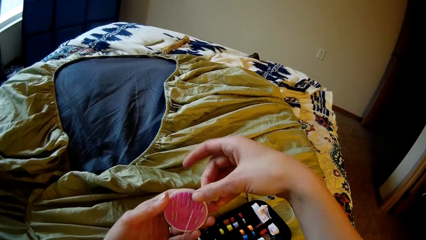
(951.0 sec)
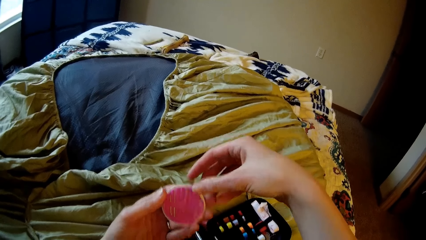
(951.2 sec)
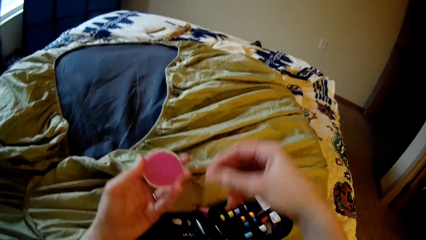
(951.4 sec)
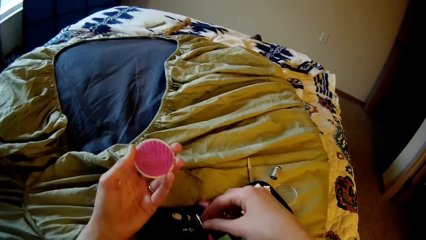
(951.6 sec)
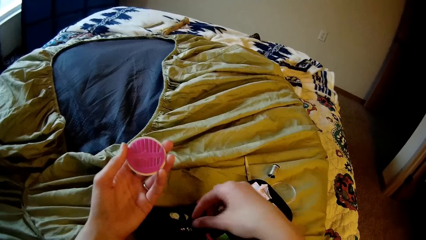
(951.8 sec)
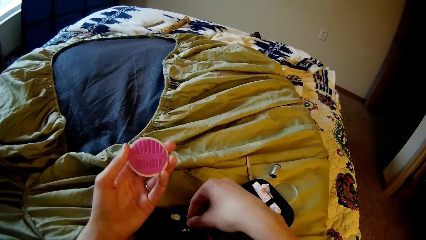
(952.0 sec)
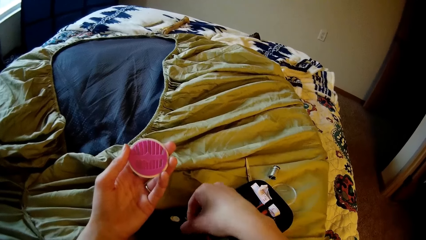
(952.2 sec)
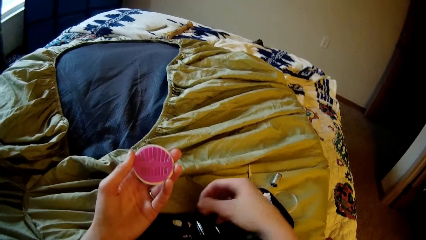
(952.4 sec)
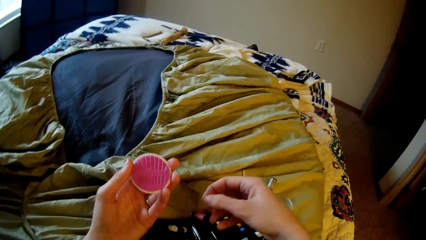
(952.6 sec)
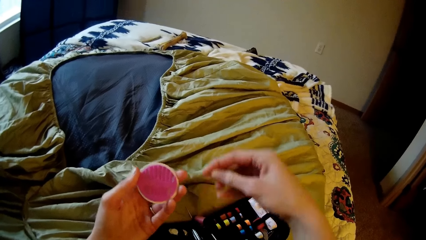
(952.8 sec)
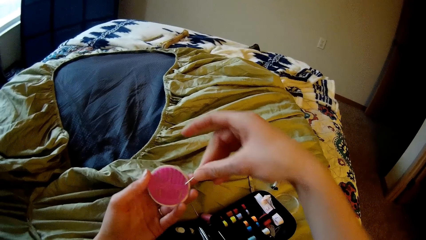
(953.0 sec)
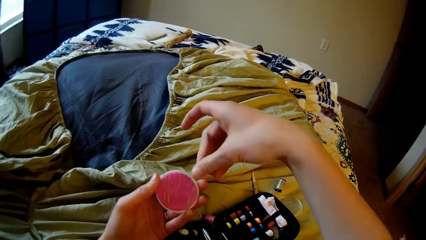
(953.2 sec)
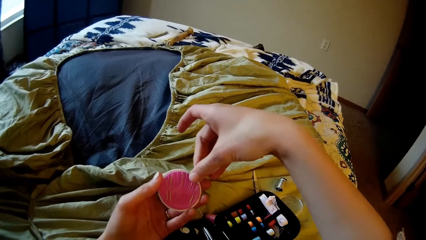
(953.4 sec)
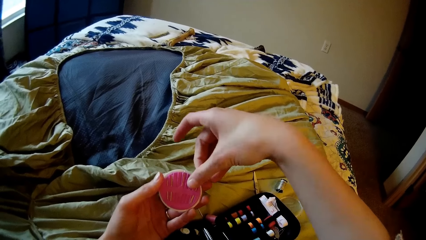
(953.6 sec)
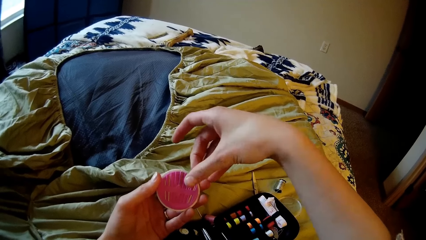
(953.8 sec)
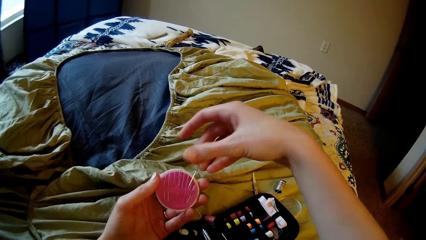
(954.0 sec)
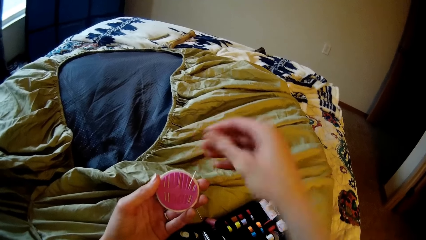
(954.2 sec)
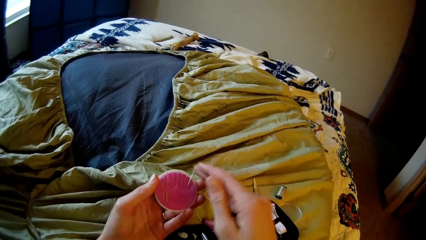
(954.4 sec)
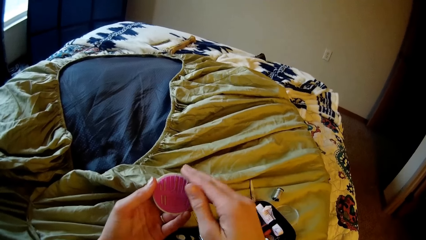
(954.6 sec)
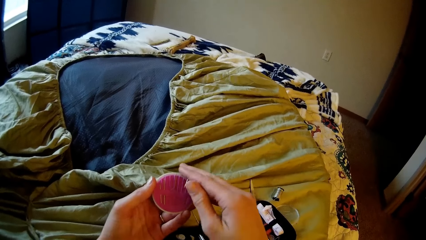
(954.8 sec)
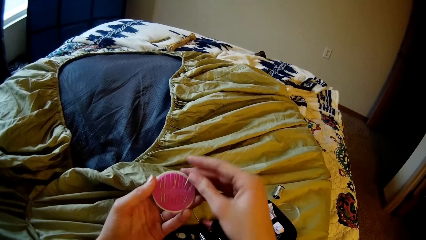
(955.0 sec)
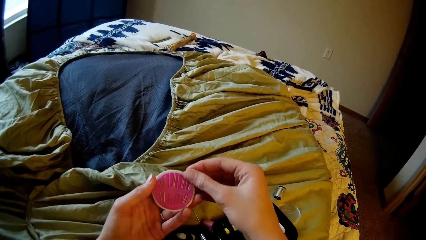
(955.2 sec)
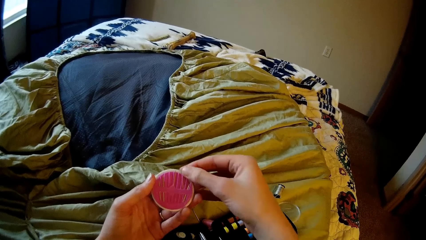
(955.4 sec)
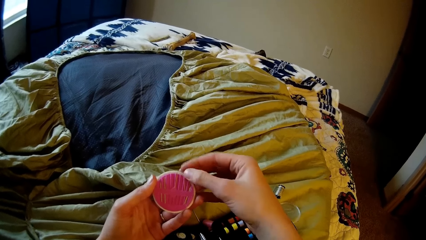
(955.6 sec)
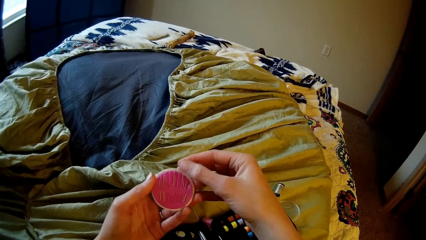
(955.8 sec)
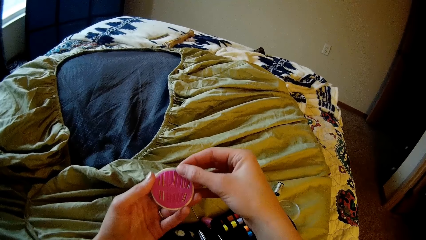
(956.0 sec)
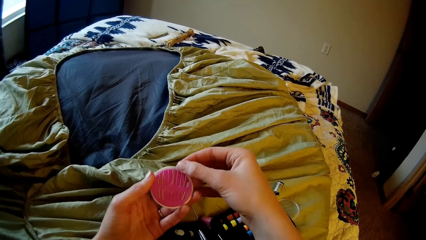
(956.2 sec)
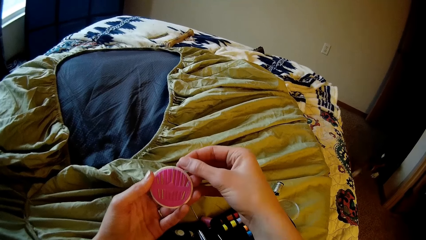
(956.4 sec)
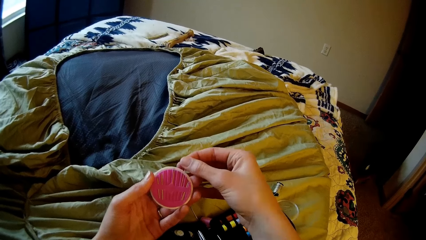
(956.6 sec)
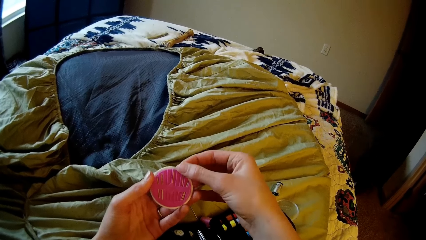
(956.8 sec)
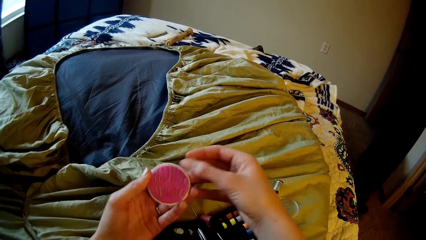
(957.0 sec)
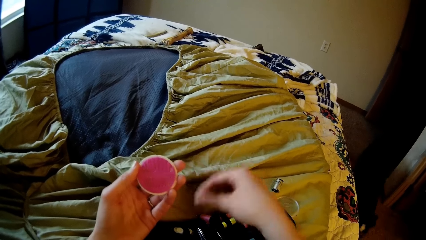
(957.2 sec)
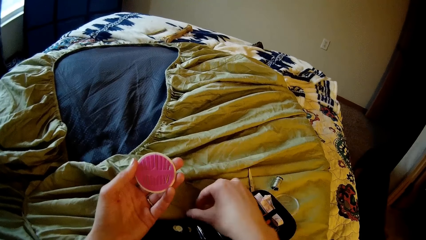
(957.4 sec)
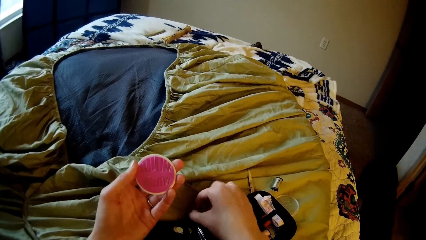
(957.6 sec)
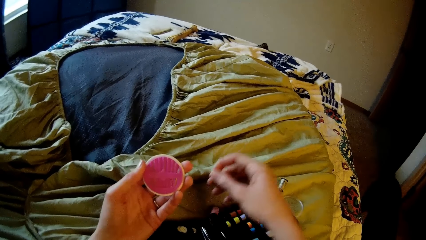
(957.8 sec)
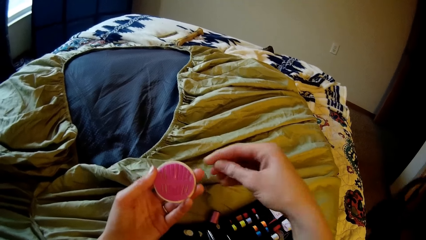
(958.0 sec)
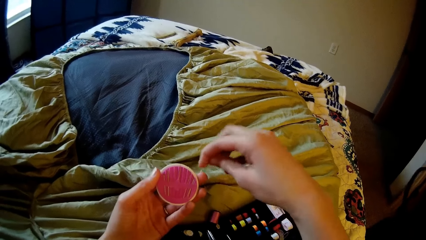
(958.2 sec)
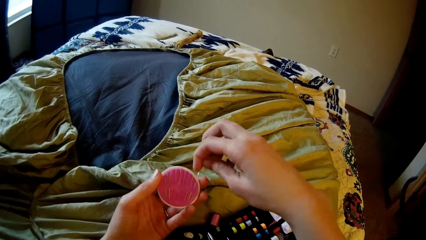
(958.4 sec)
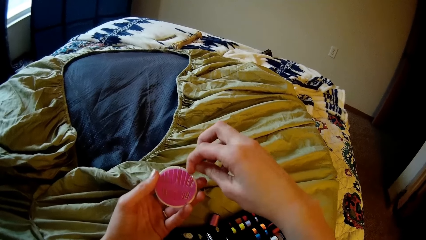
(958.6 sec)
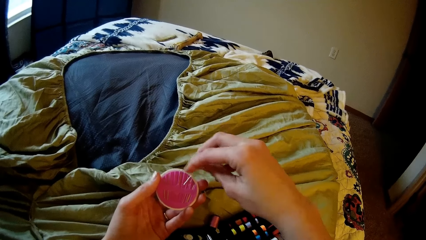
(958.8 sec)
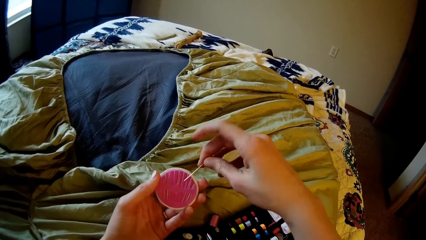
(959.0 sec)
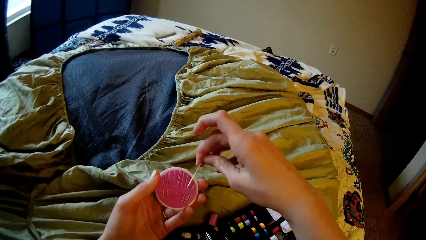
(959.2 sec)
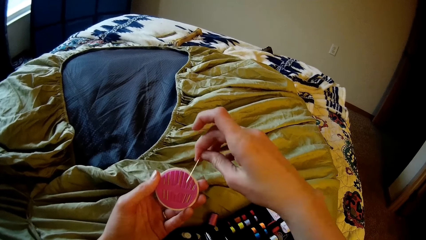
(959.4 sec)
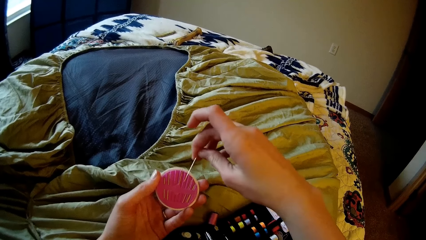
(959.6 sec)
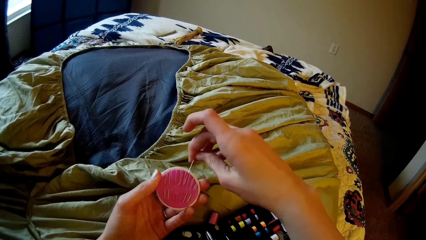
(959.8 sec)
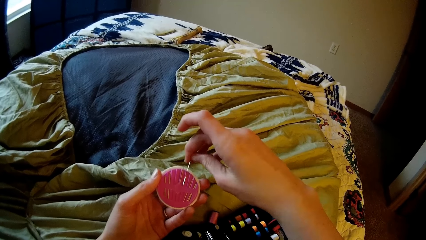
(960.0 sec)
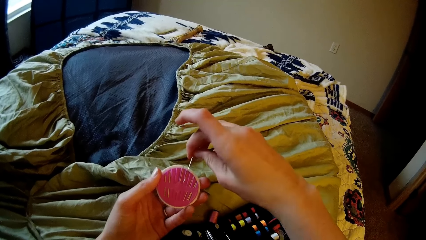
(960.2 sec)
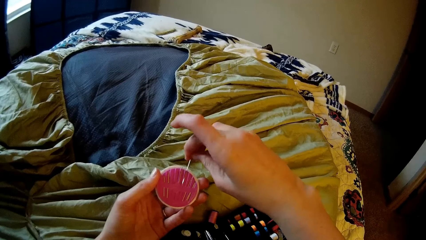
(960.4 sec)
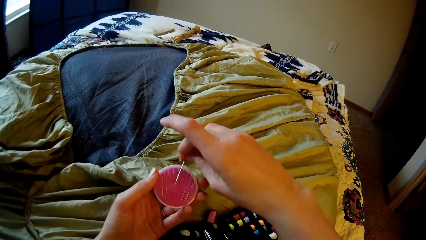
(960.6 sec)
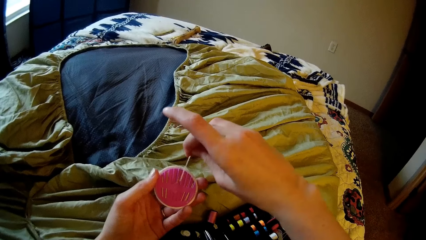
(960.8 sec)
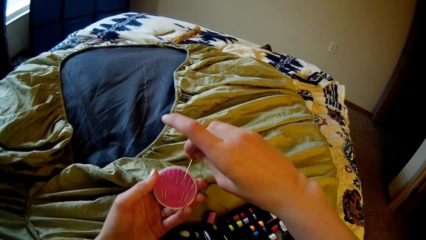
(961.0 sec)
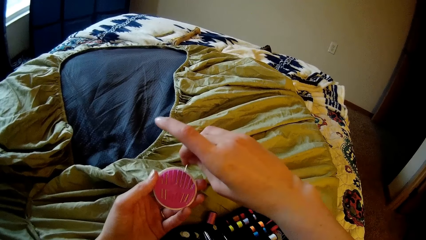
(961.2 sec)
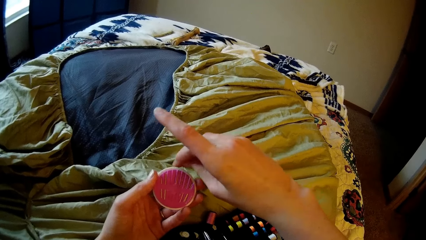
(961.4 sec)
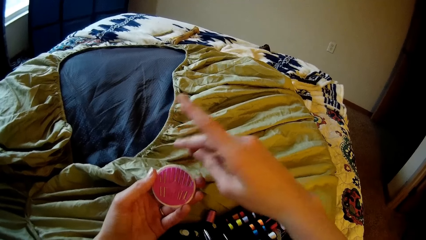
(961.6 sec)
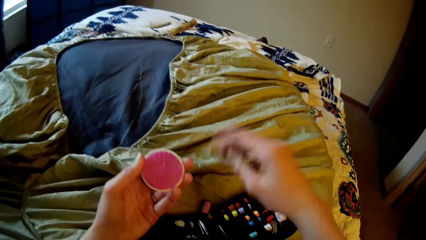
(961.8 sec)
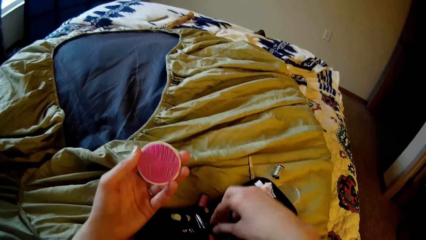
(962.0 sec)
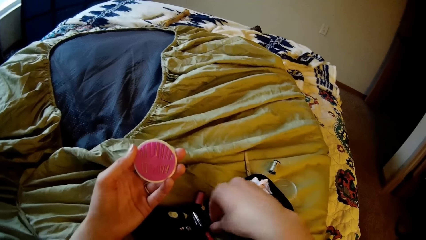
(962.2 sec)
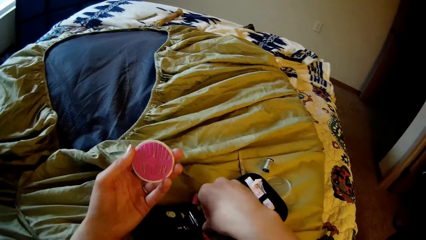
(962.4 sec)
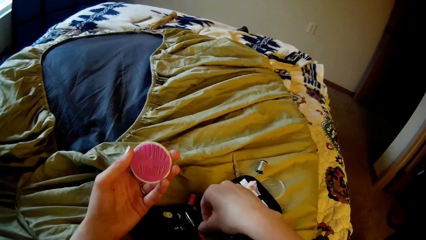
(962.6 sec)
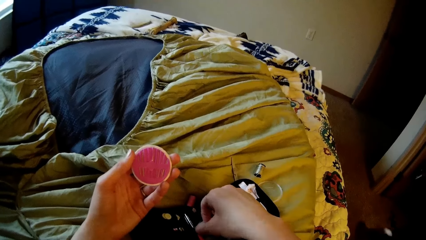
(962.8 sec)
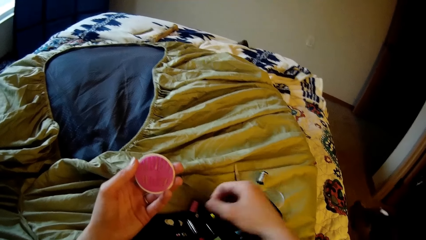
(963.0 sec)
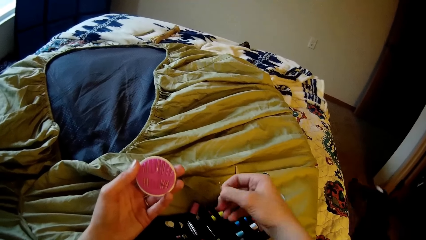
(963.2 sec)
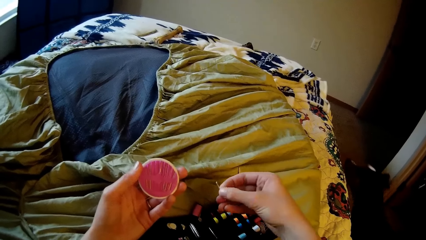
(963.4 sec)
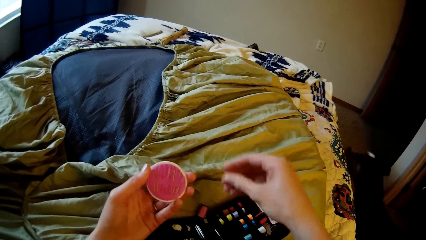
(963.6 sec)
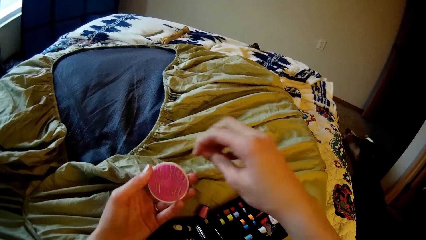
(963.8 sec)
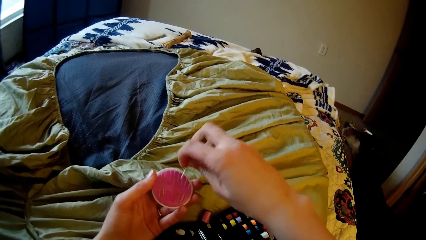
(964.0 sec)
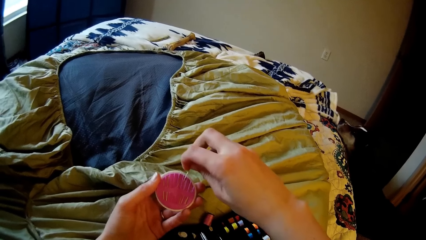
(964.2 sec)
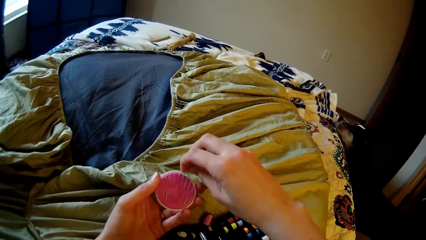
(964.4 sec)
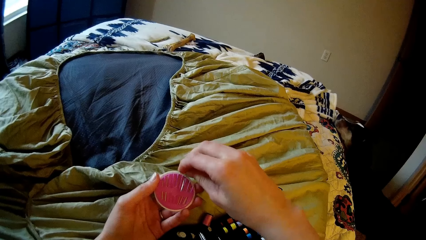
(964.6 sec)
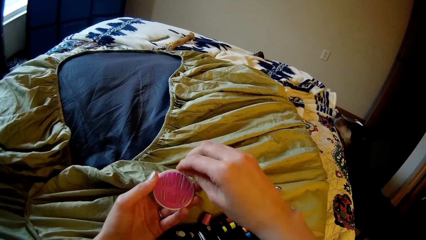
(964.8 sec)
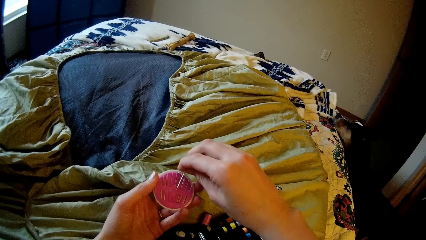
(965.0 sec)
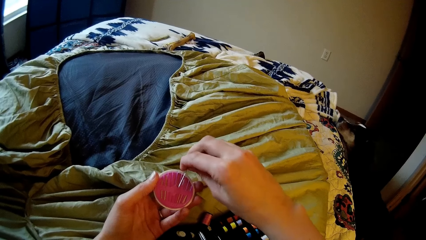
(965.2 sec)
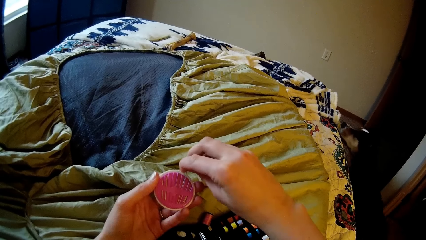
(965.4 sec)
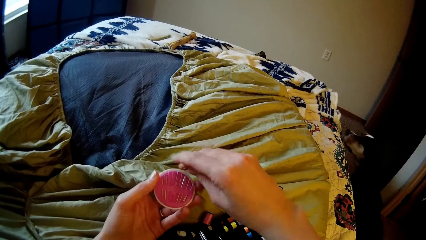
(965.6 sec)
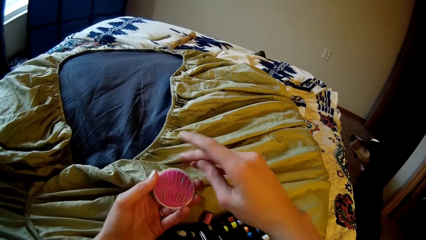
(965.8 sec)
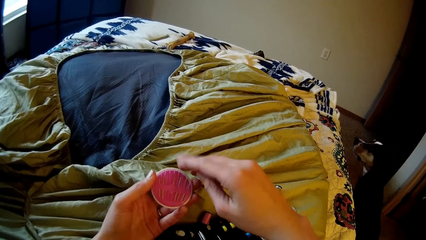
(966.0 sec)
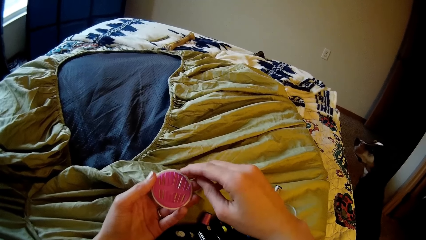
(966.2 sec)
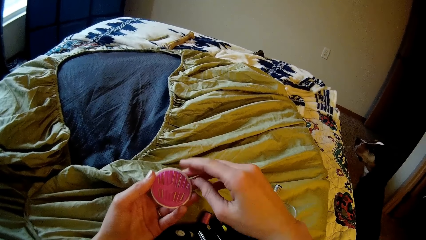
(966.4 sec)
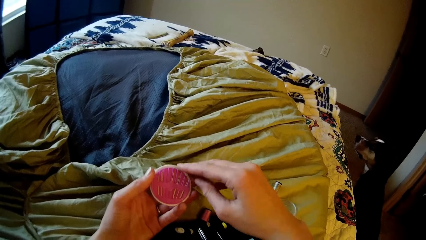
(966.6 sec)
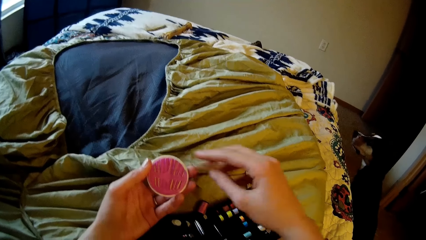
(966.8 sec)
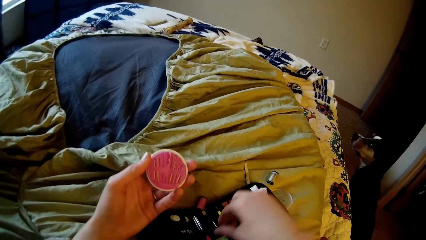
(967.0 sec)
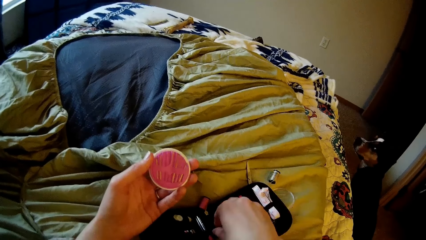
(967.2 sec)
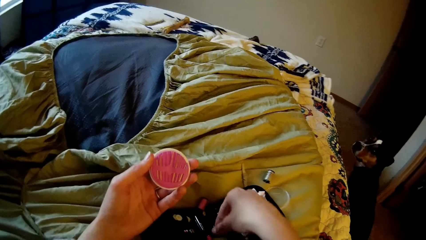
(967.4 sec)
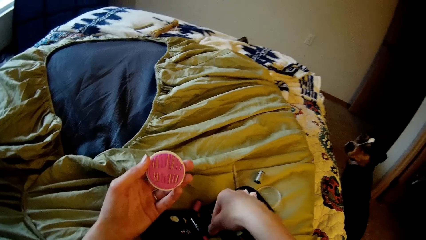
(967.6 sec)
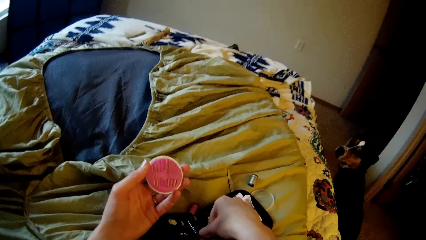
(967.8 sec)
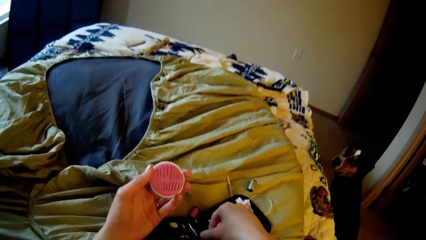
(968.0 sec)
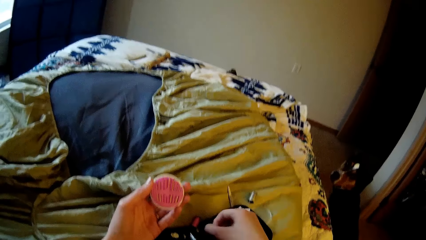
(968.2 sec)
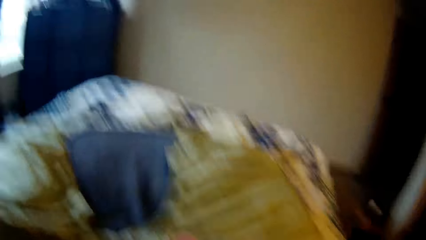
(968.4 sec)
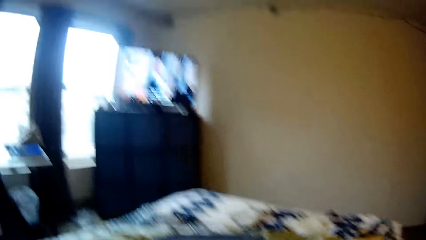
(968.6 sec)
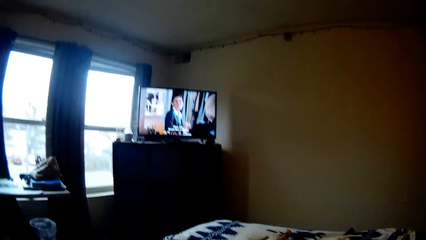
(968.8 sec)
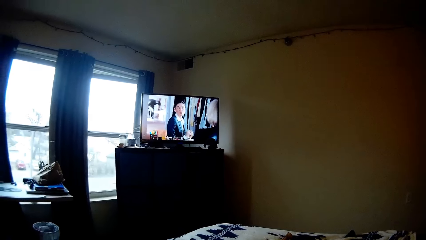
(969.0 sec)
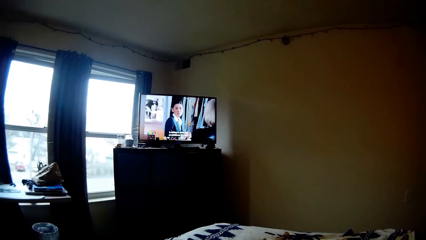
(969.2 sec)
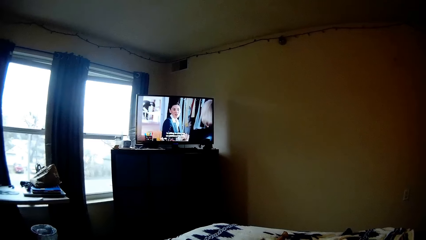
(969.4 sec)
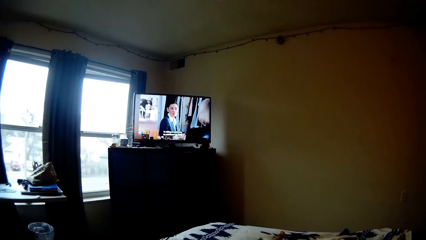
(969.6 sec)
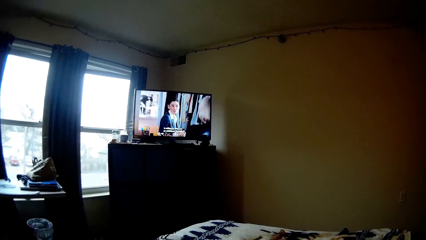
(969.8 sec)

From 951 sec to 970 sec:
The camera wearer takes another needle from the bag. They place the pin in the pin holder. They put the needle into the container. They take another needle from the bag. They put the needle into the container. They take another needle from the bag.
